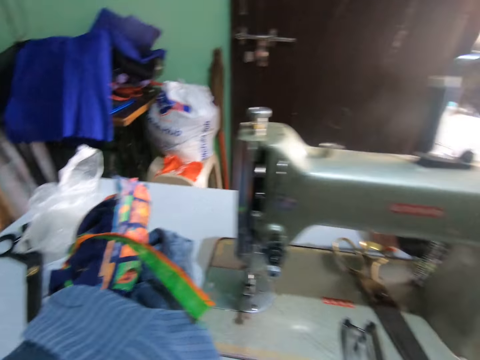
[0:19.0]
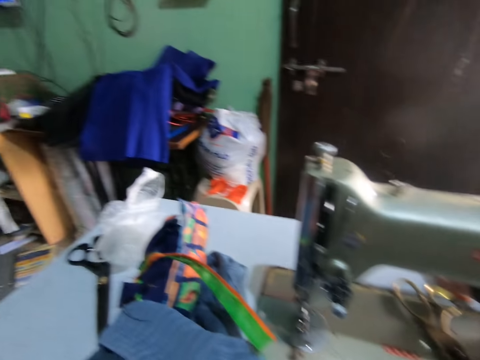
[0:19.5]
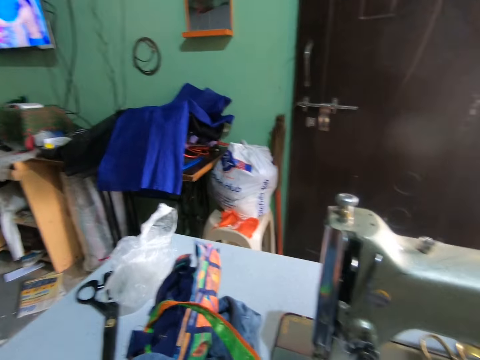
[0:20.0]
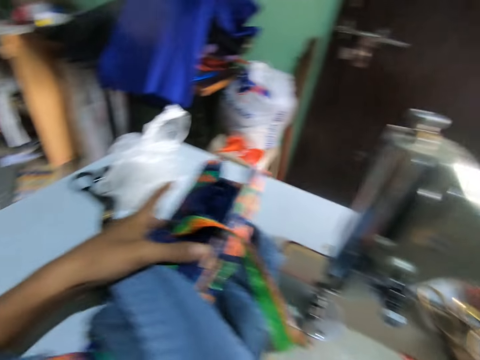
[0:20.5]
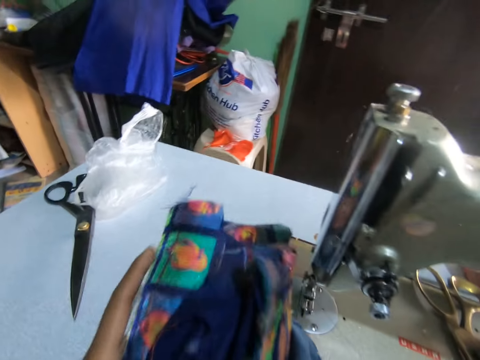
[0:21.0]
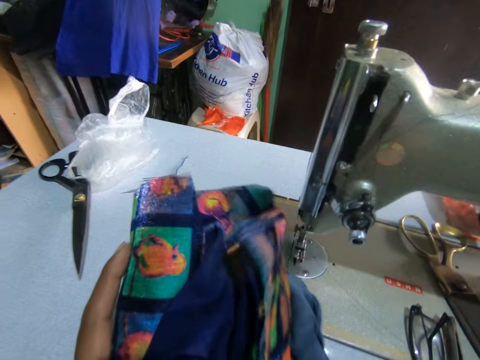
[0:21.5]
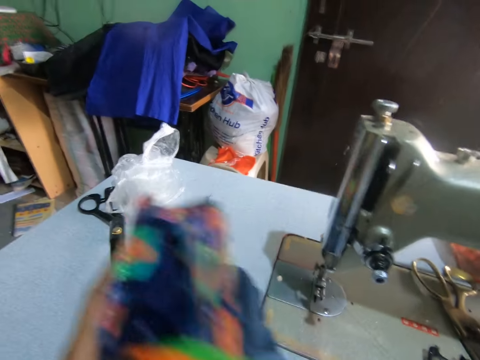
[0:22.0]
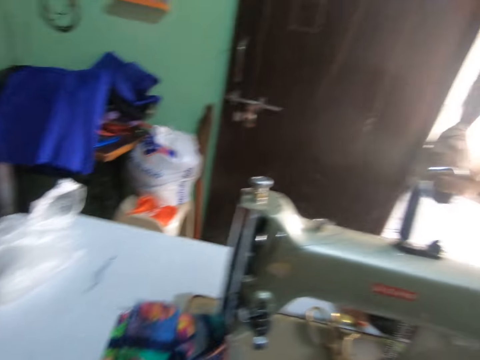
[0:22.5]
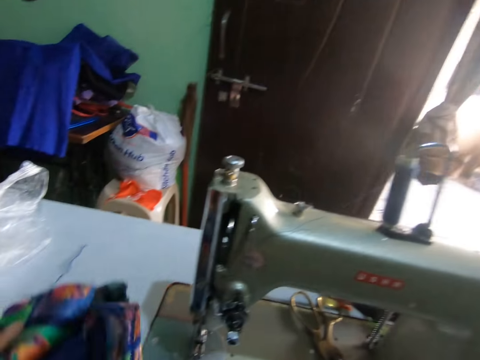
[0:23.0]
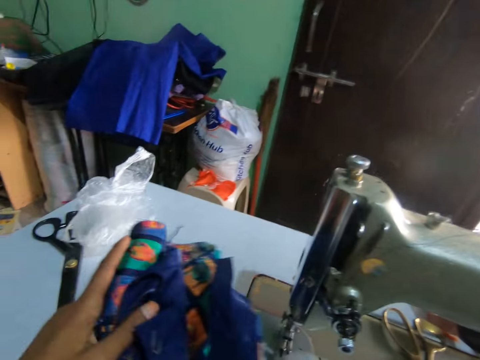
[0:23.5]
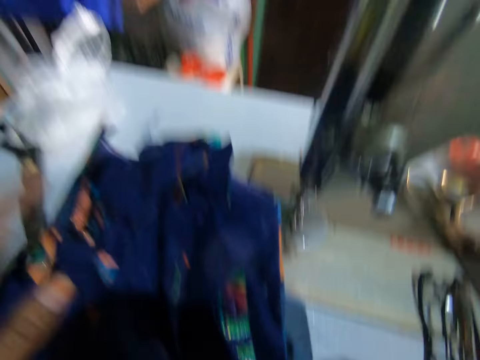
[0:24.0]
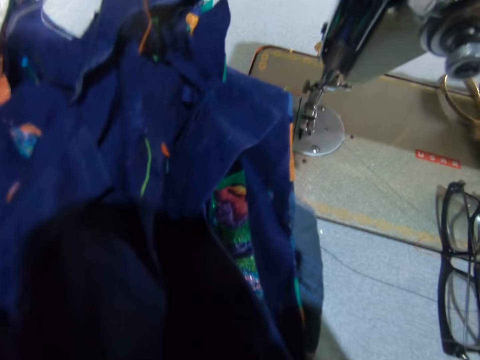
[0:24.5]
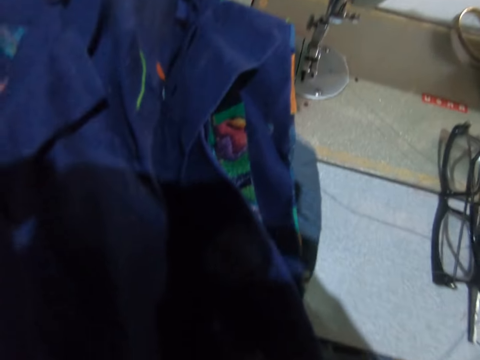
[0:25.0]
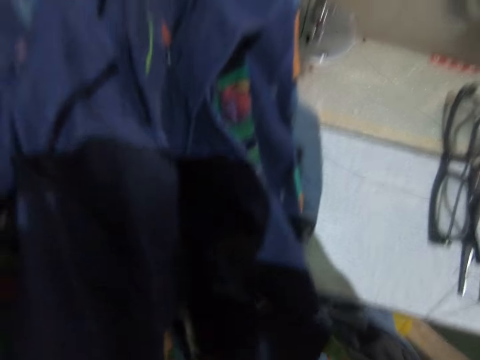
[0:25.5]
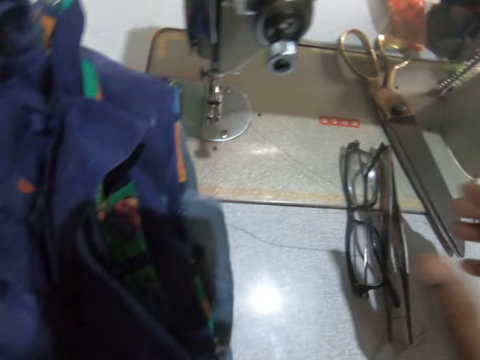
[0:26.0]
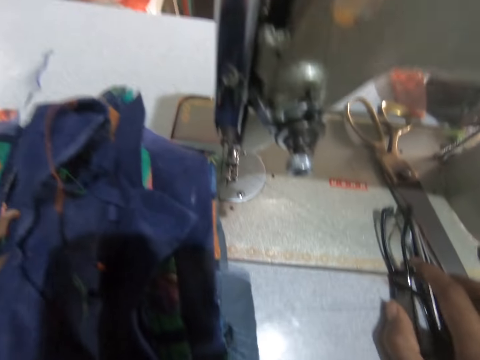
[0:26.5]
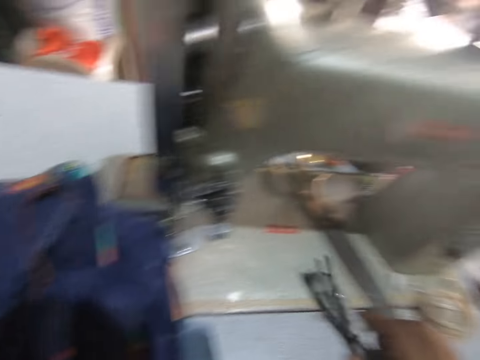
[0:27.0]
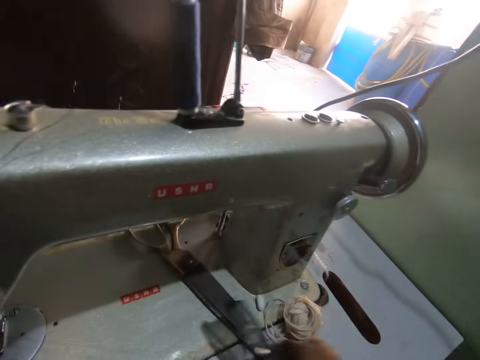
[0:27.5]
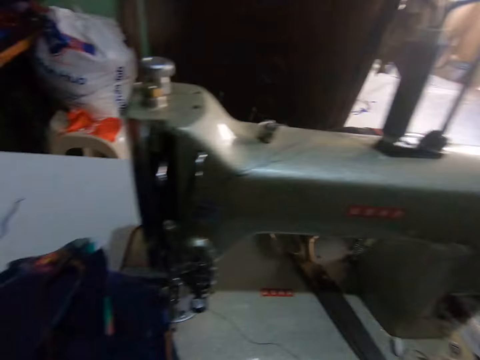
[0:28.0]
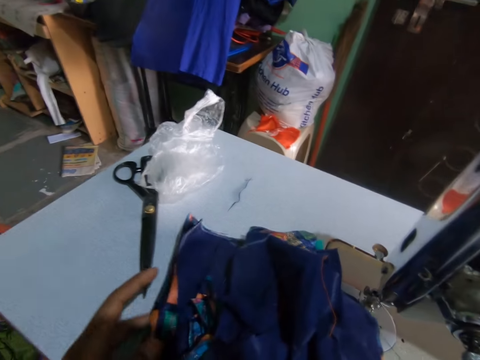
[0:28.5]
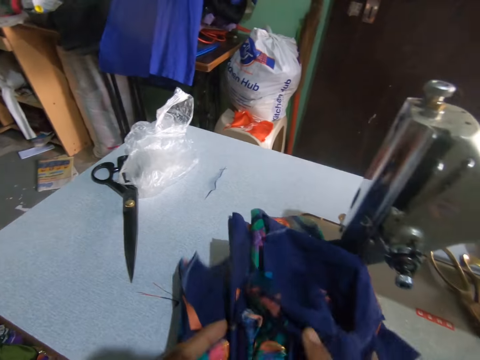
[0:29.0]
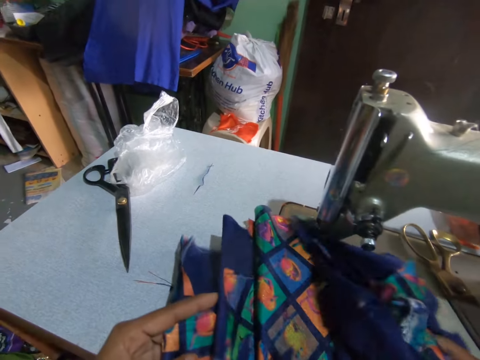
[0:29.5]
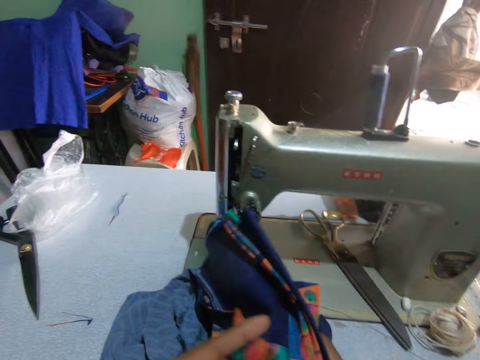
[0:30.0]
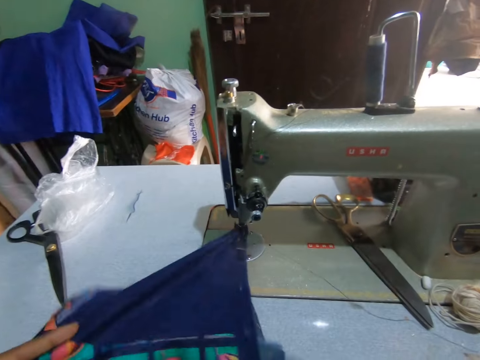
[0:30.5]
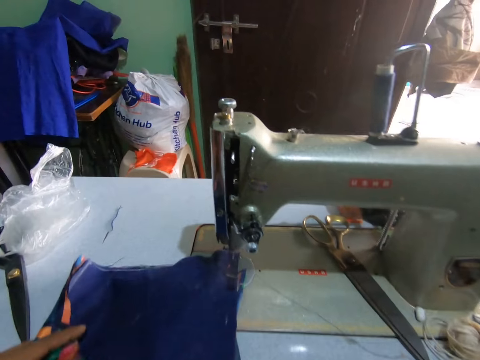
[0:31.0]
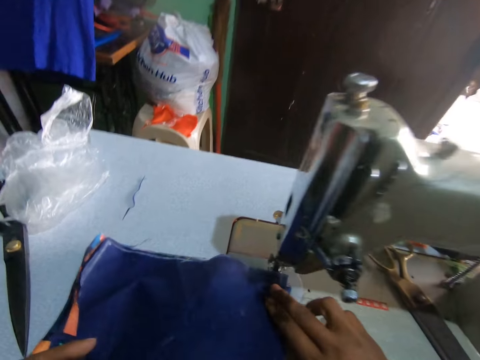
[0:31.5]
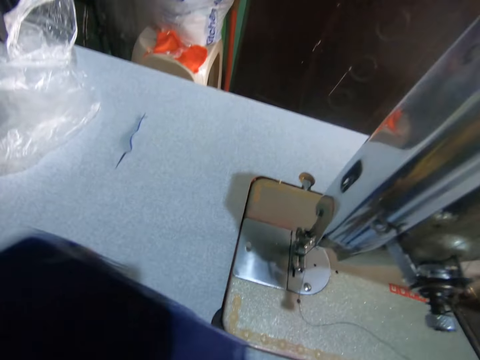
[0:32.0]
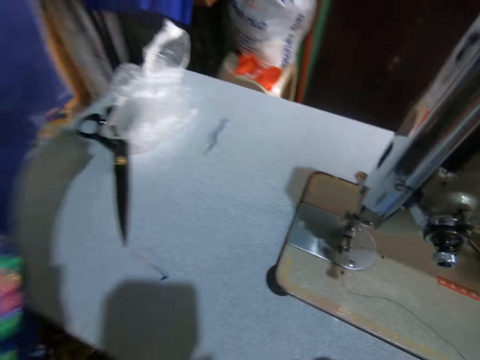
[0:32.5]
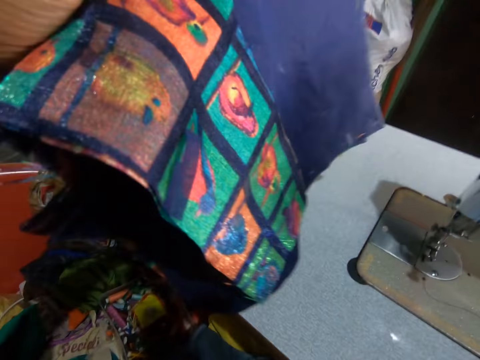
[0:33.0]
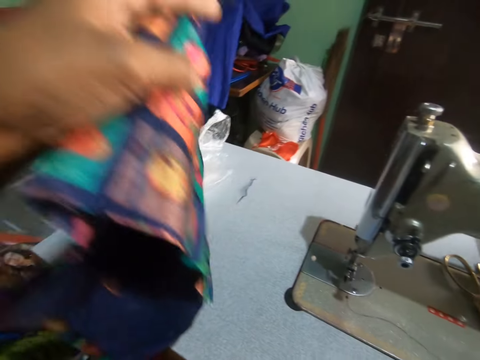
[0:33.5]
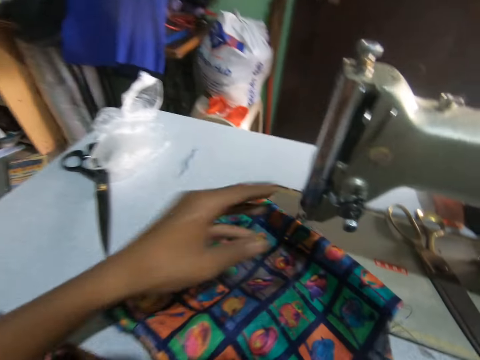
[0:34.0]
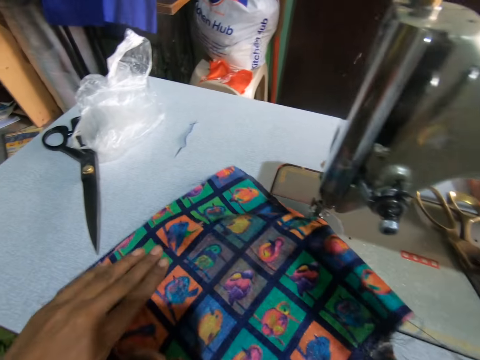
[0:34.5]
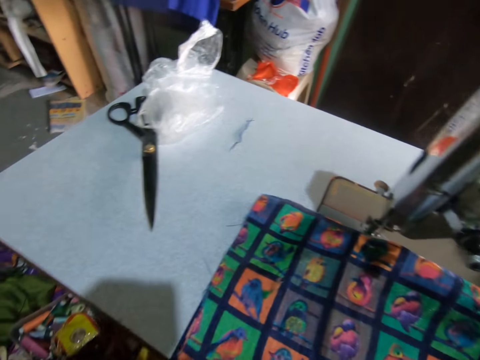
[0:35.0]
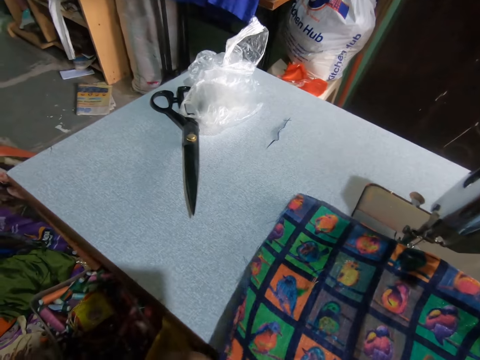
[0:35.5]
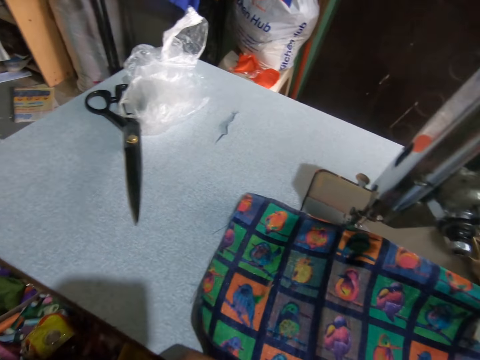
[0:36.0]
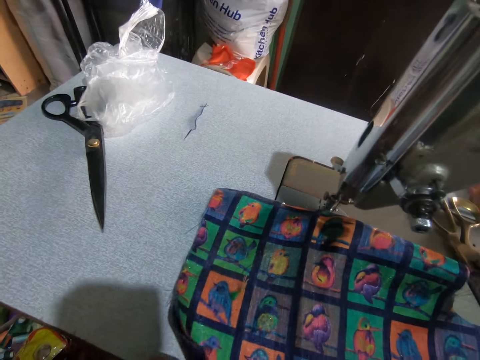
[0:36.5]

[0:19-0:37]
The camera wearer picks up the materials with a hand. She carries the materials, and puts down the materials on a sewing machine. She adjusts the glasses or spectacles on the sewing machine with her right hand. She puts down the spectacles on the sewing machine with a hand. She moves the material on the sewing machine with hands. She removes the materials from the sewing machine needle. She lifts the materials with a hand. She puts down the material on the sewing machine.

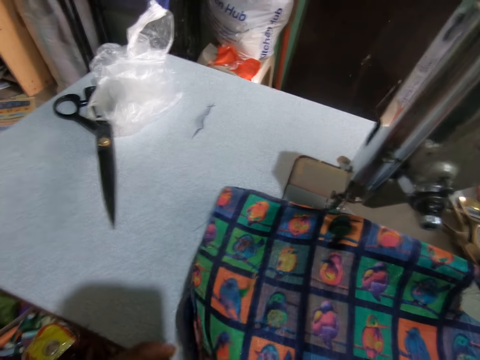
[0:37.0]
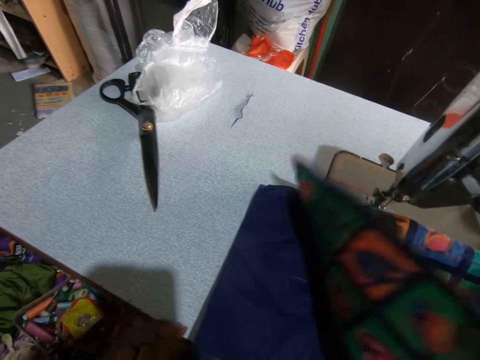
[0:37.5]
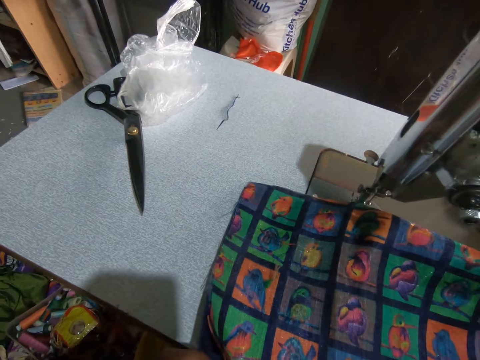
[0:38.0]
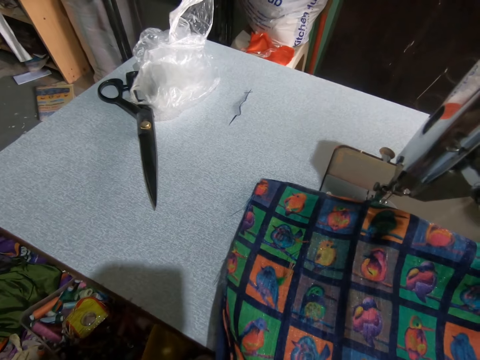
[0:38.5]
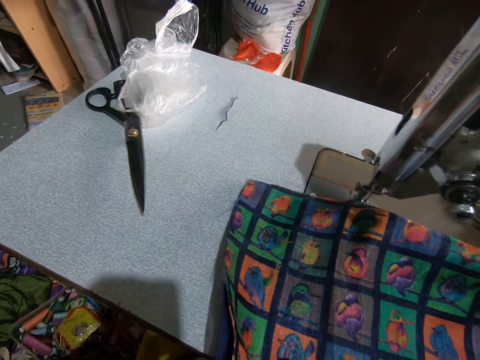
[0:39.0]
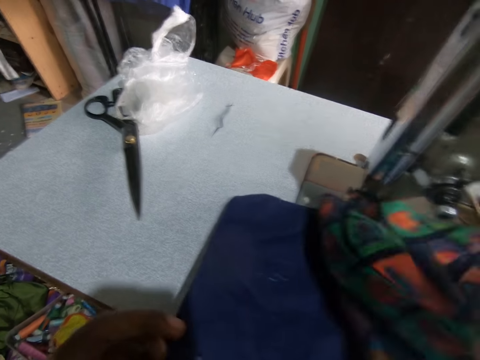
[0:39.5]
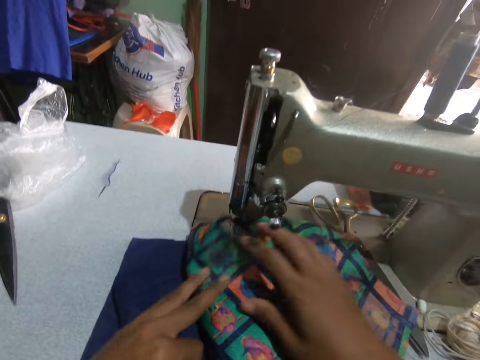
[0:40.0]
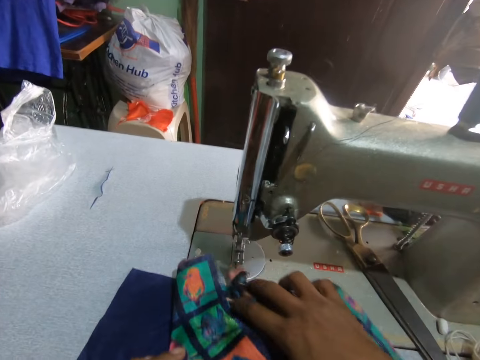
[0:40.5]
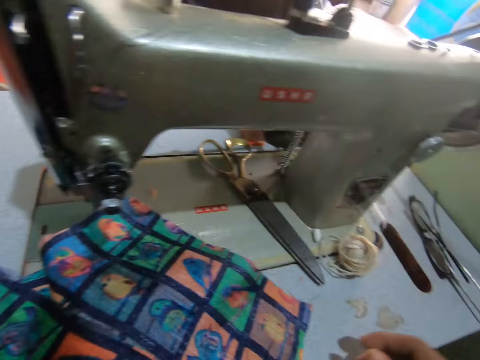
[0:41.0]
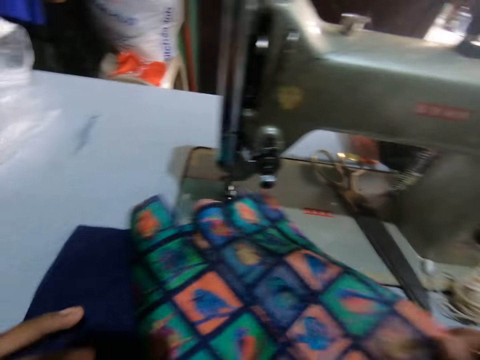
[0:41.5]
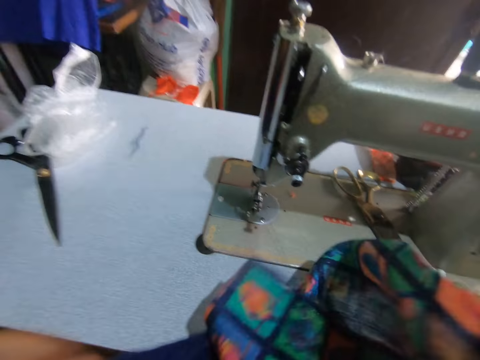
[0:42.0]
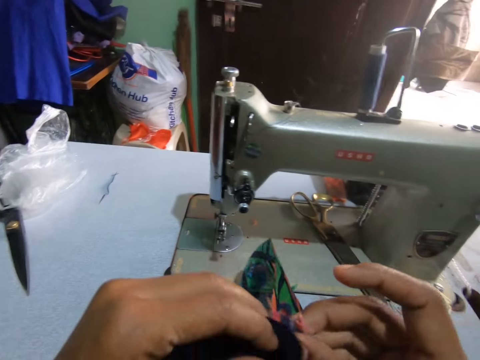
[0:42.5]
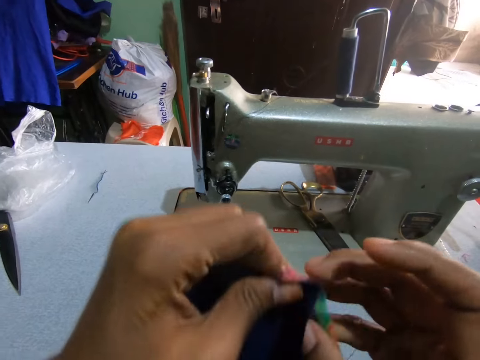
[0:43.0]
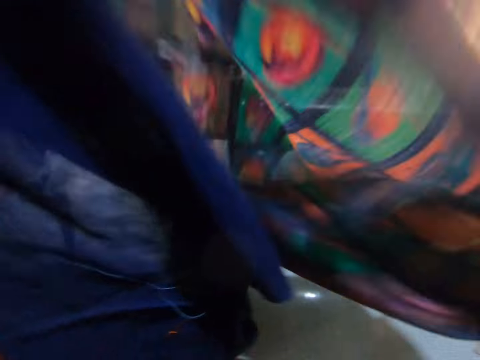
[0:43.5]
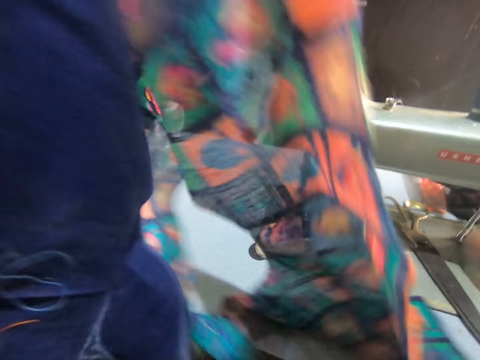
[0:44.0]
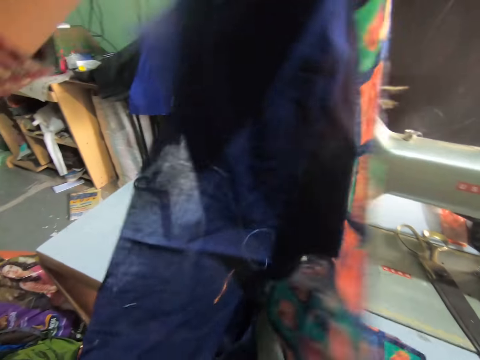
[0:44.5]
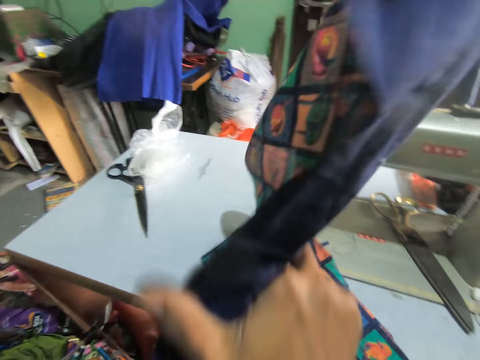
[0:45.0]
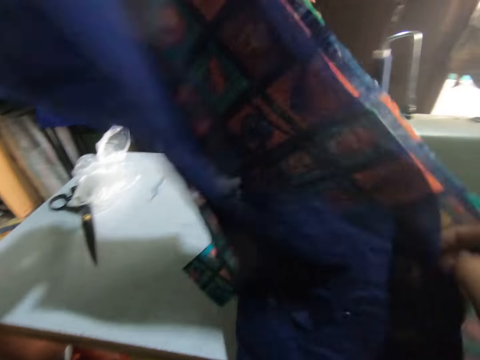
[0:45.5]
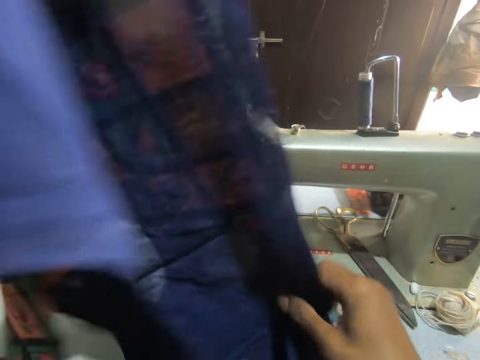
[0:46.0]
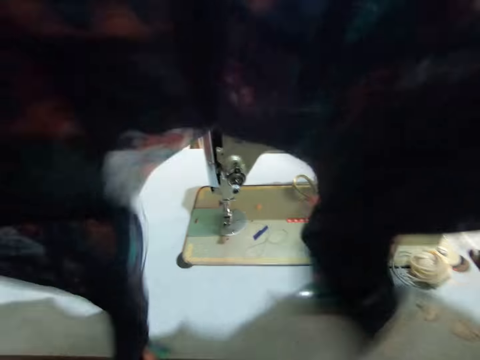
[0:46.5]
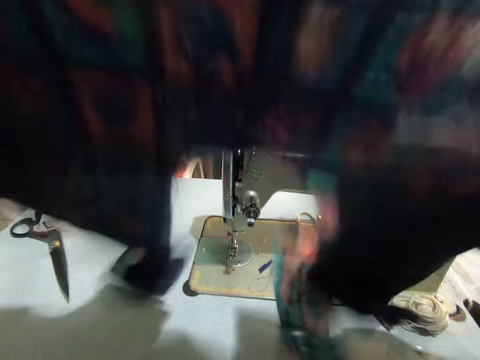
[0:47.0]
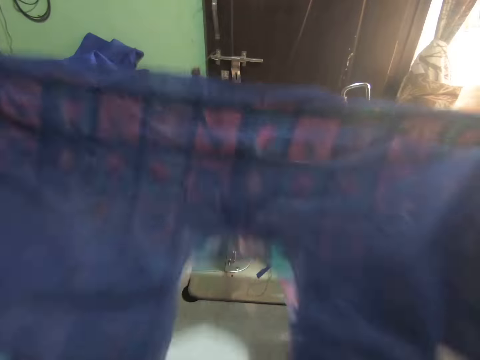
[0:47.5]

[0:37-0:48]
The camera wearer flips the materials with a hand. They move the material on a sewing machine with hands. They put the materials together. They spread the materials with hands. They fix the material and lining together. They set the materials with hands.
